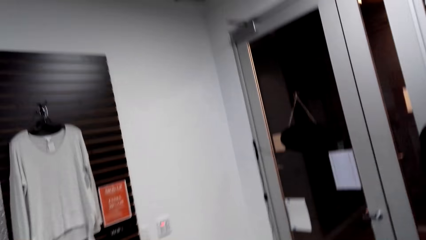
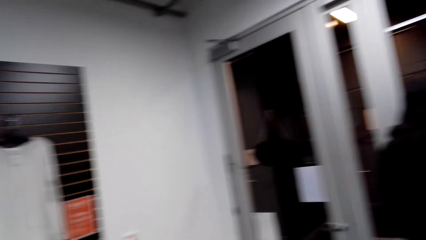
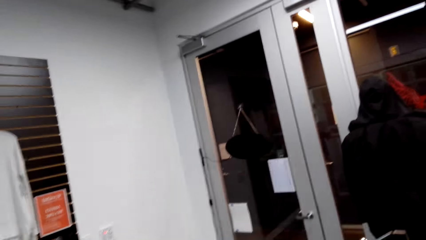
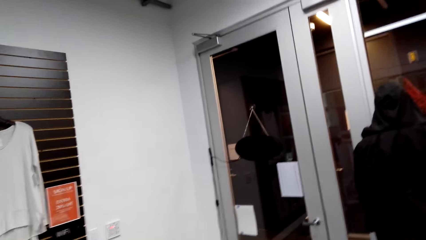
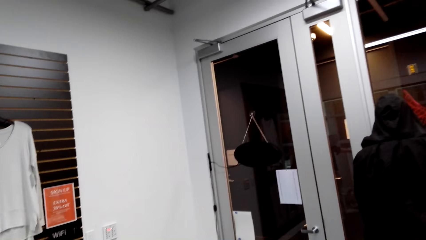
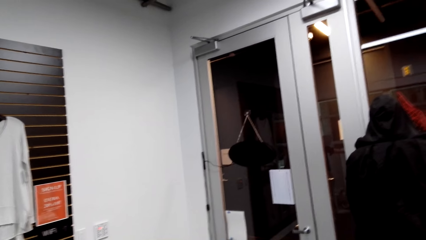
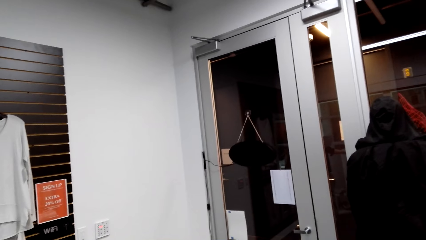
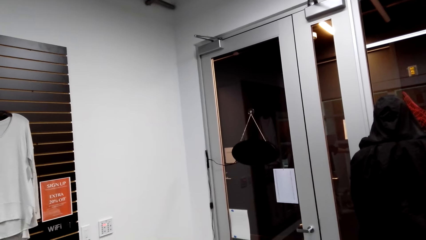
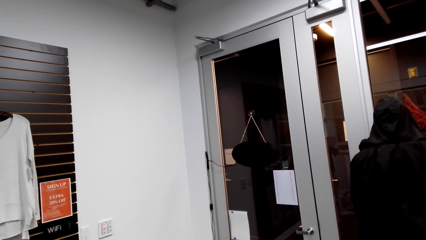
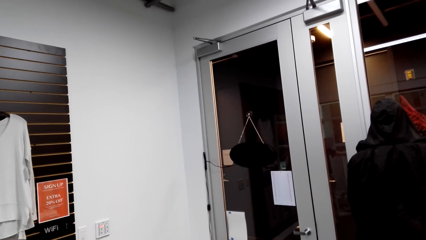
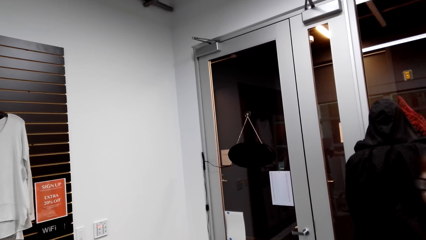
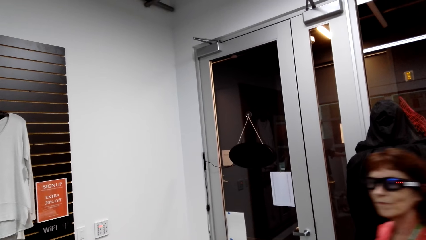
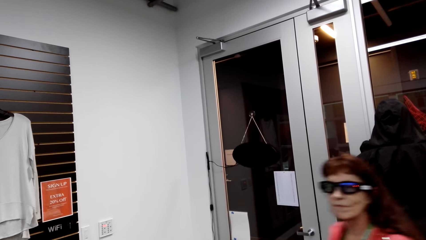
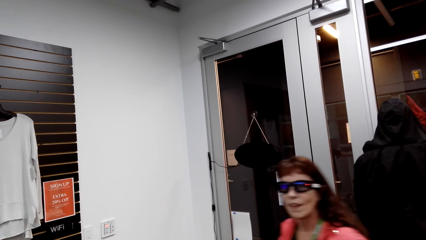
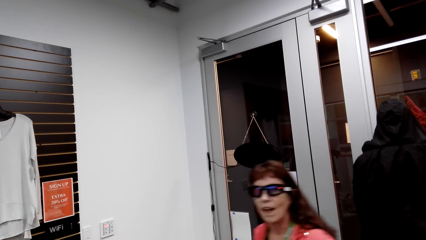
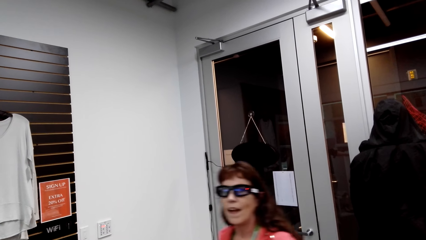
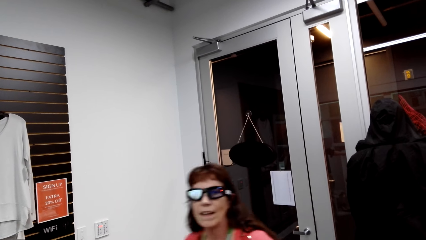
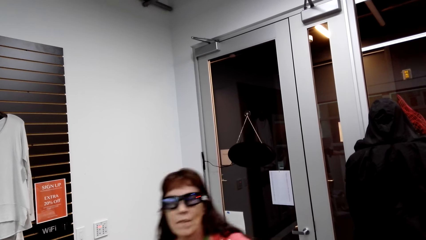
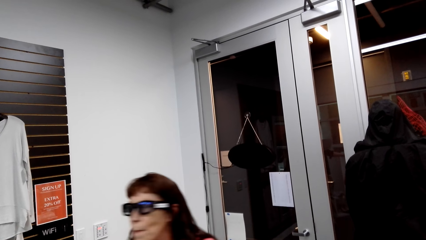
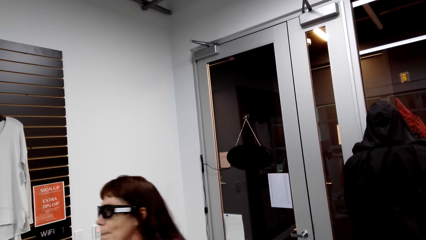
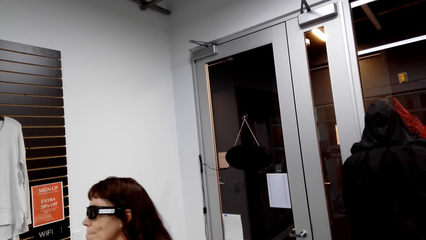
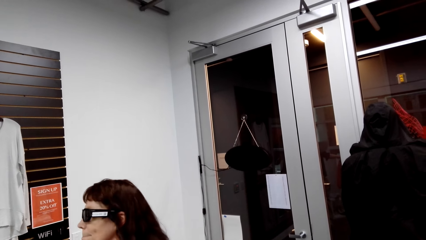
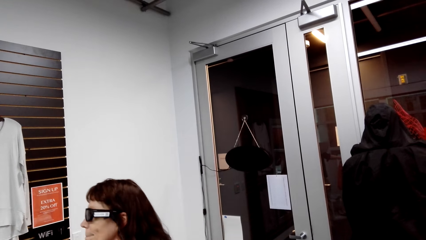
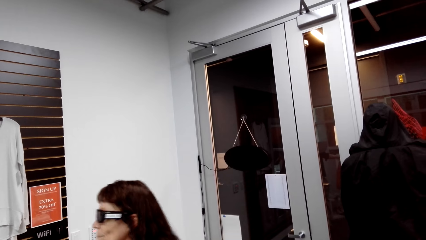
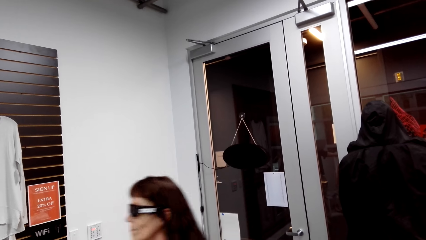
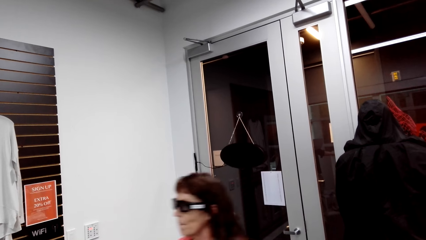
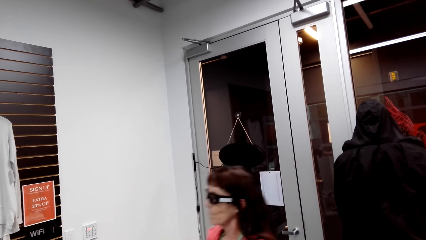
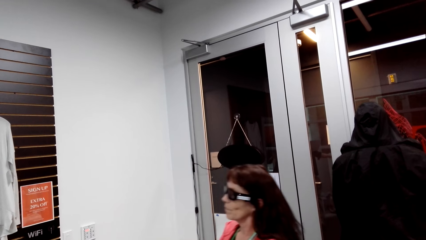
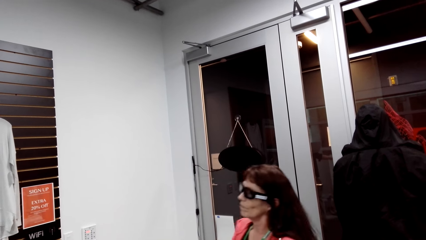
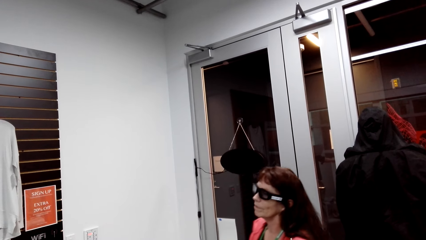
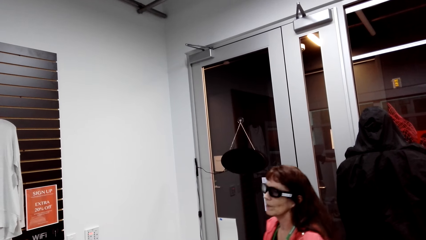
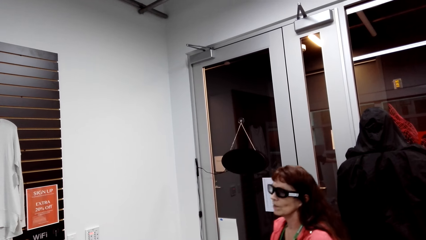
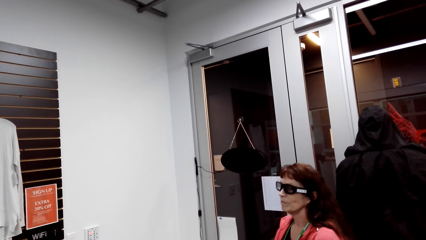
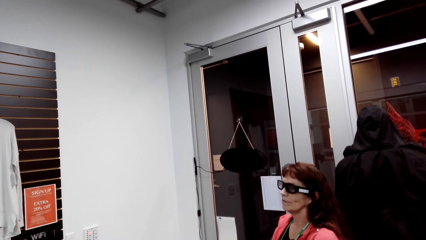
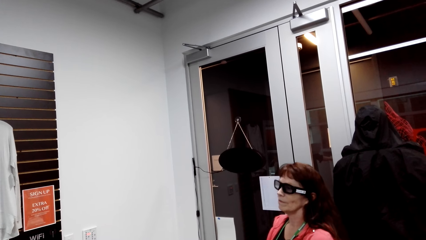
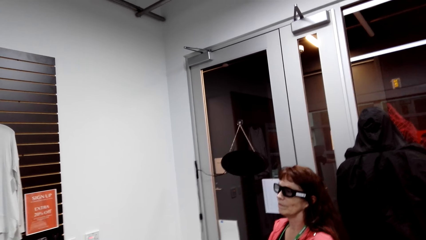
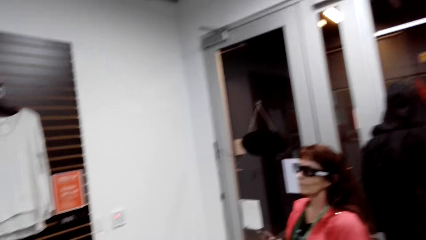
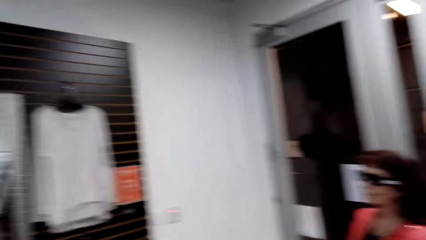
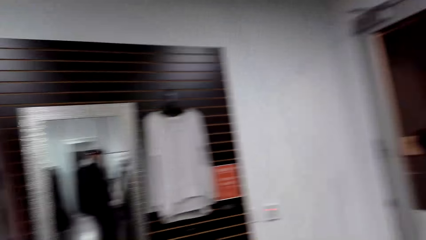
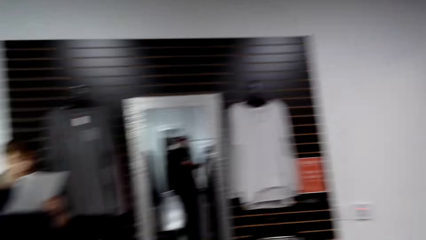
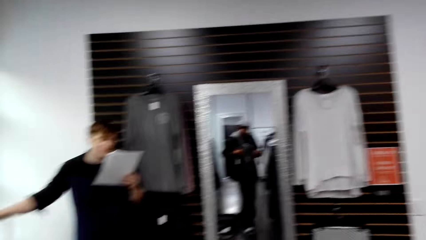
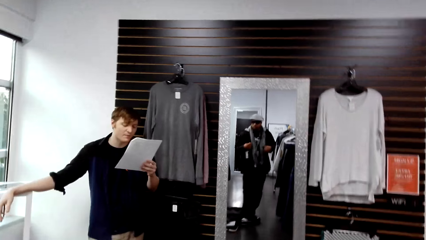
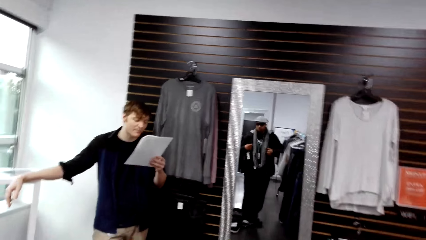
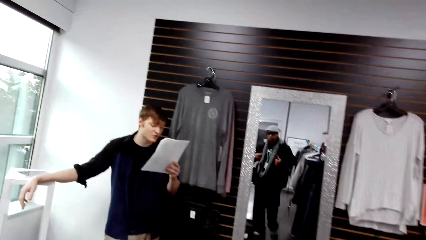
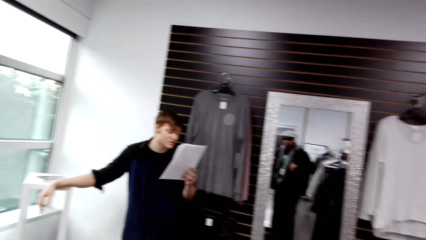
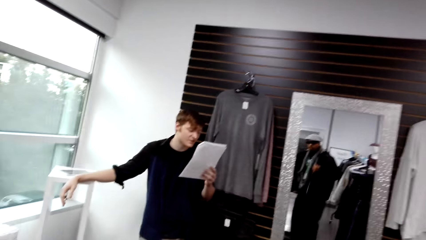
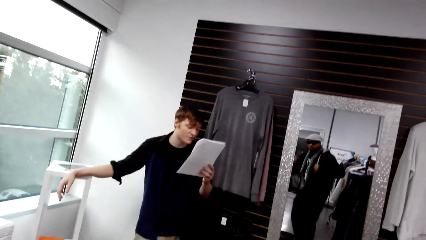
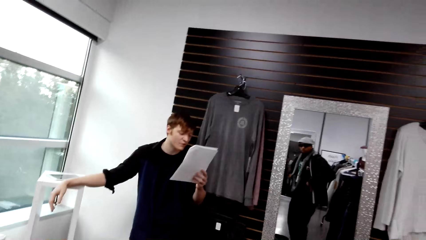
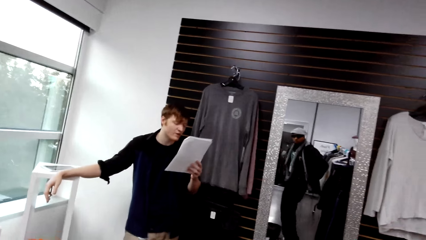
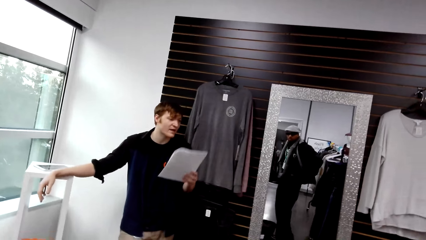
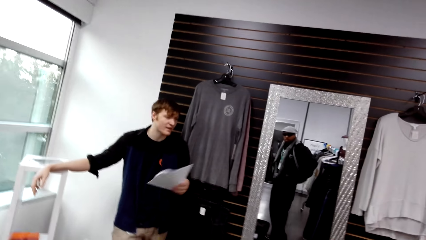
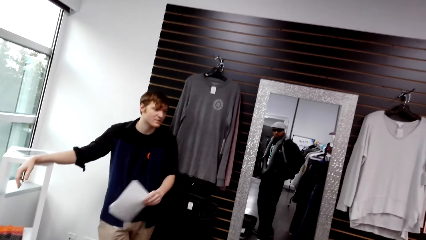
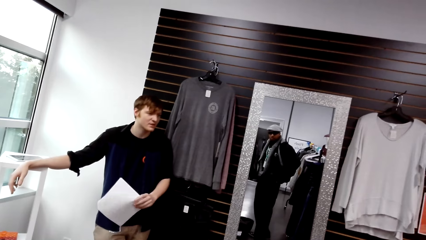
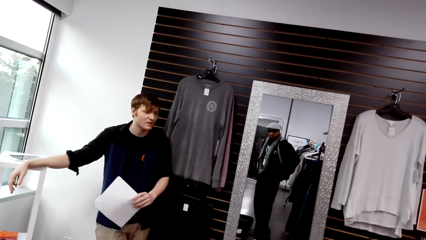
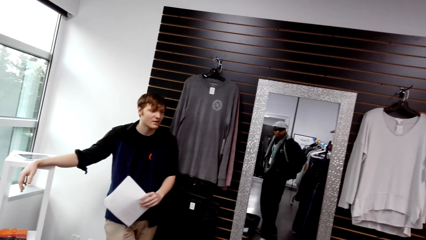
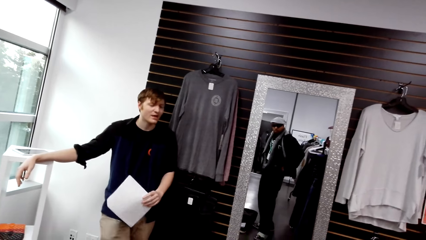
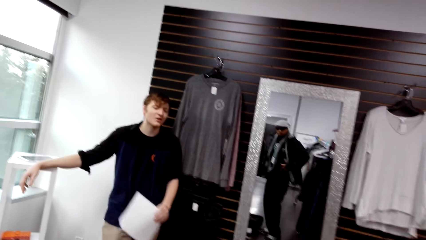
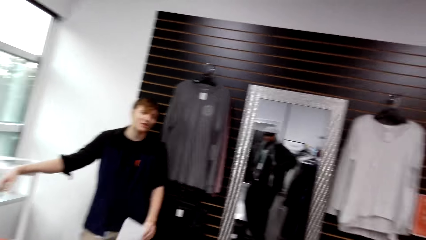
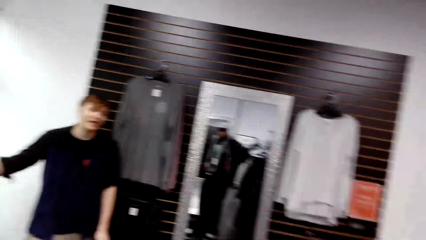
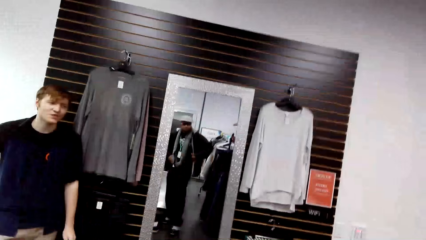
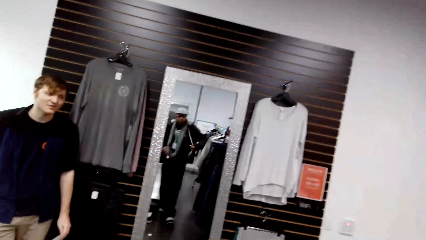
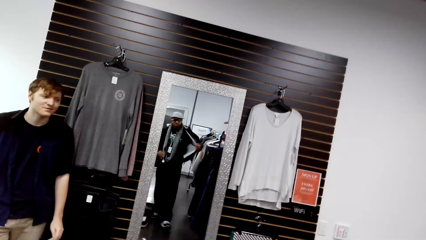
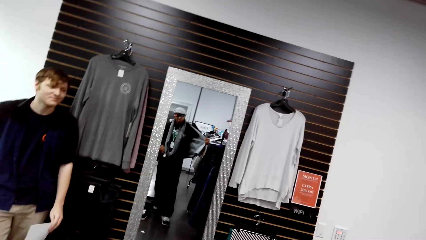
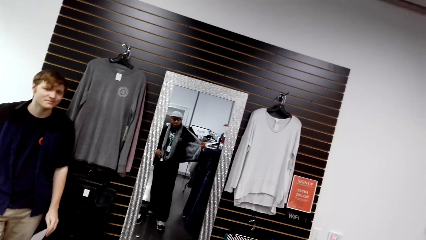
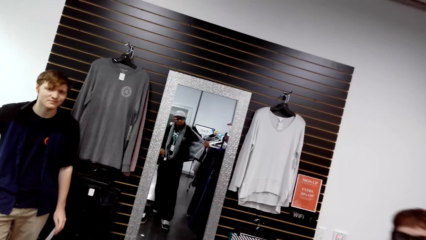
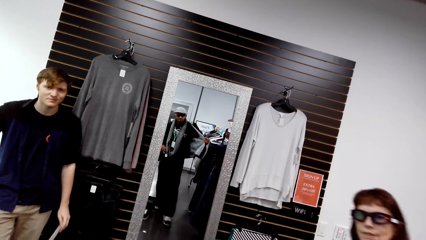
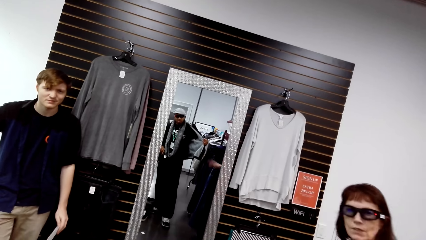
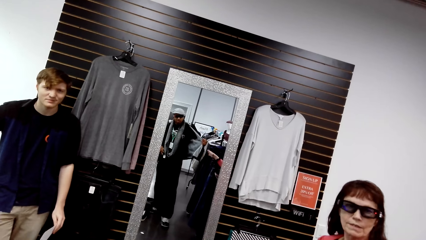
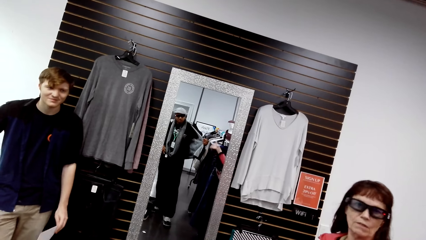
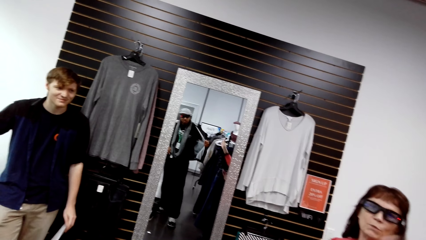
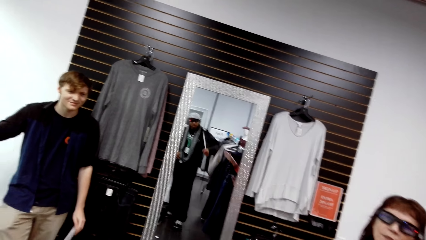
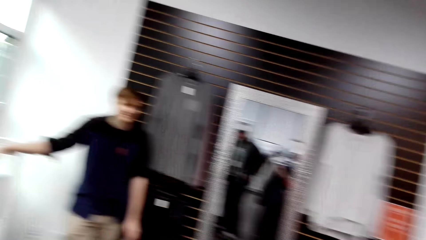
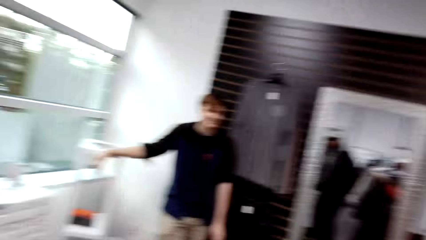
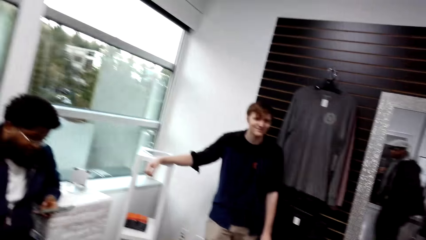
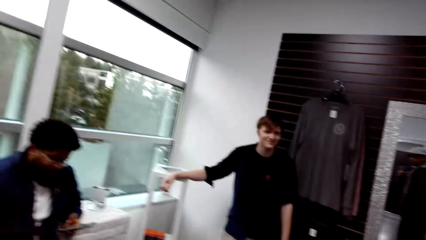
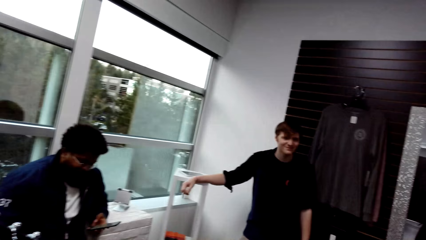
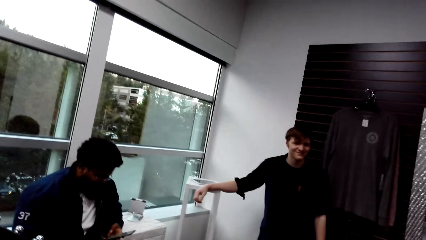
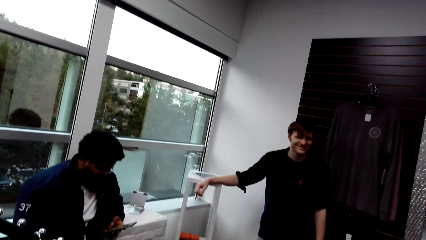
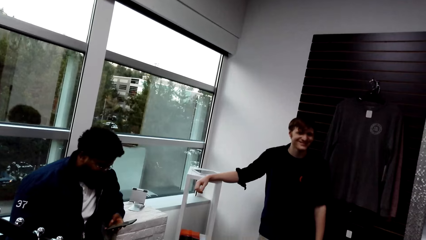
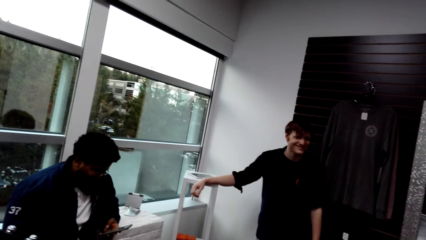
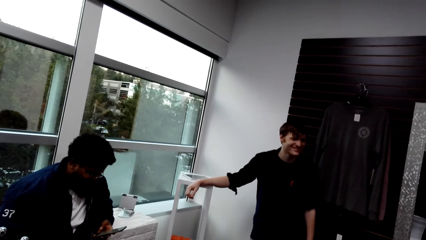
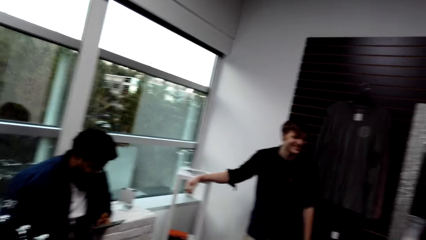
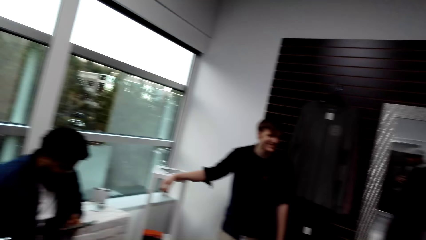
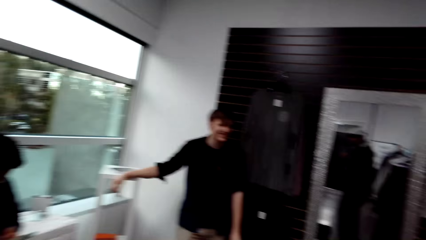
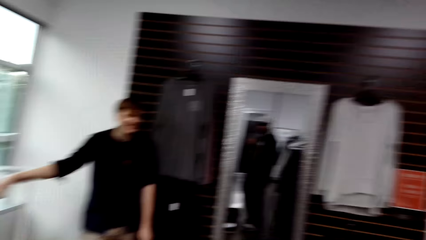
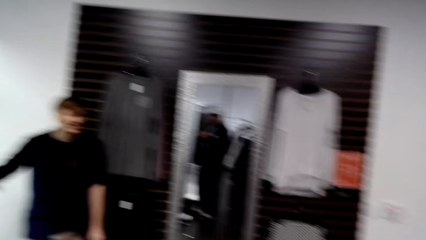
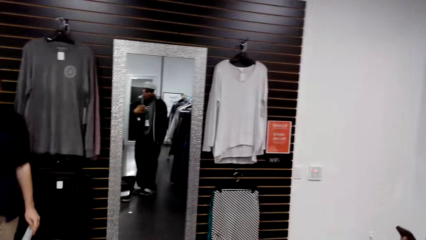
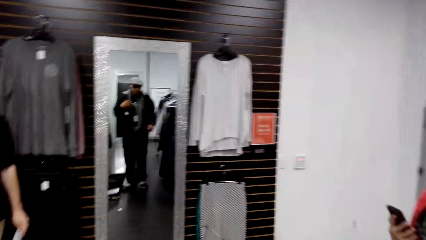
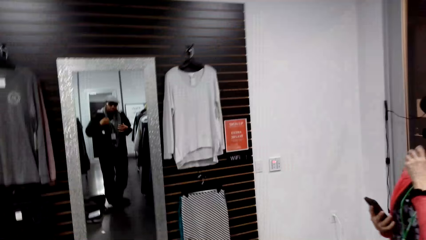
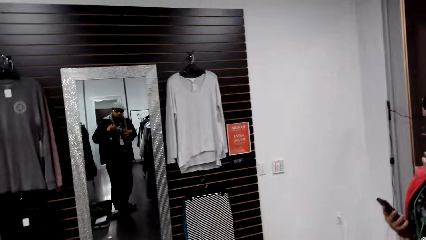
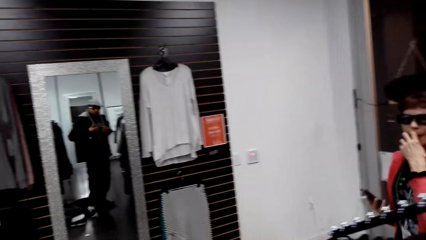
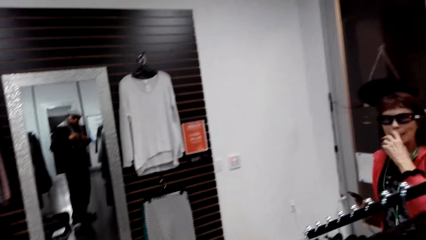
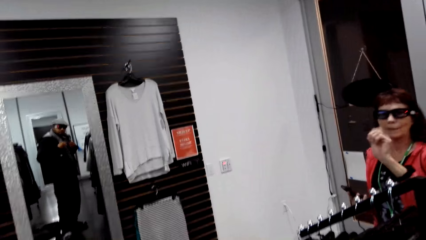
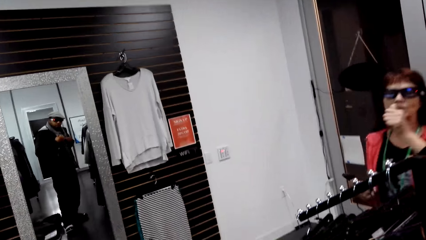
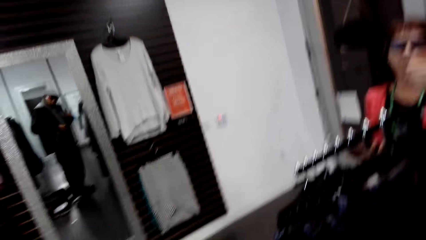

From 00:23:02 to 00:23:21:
A woman walks around. The camera wearer looks in the mirror. A man operates a phone with his right hand.
